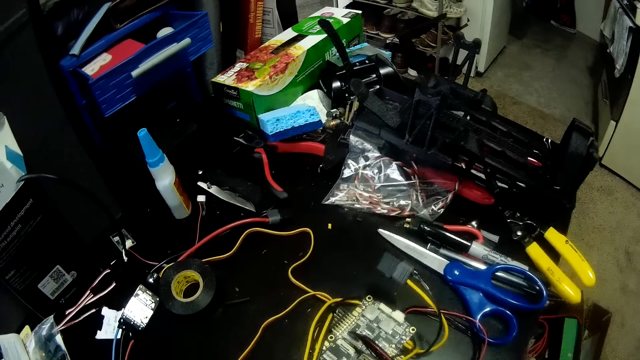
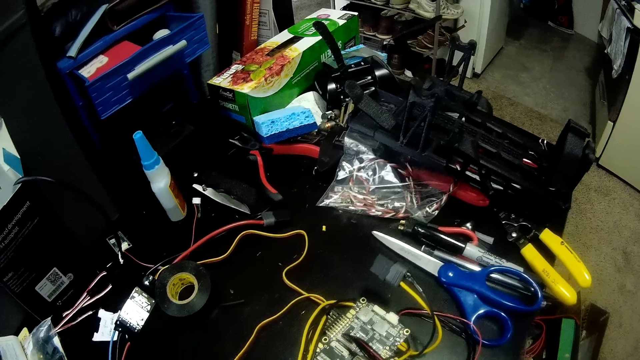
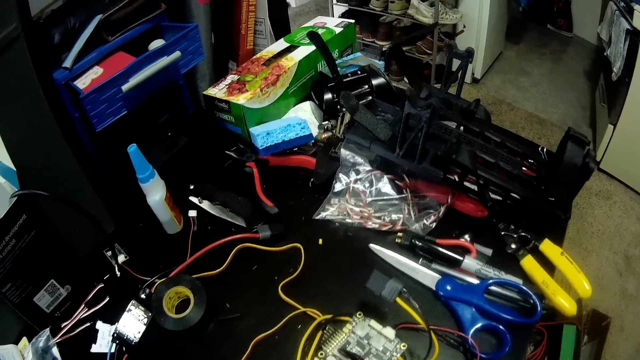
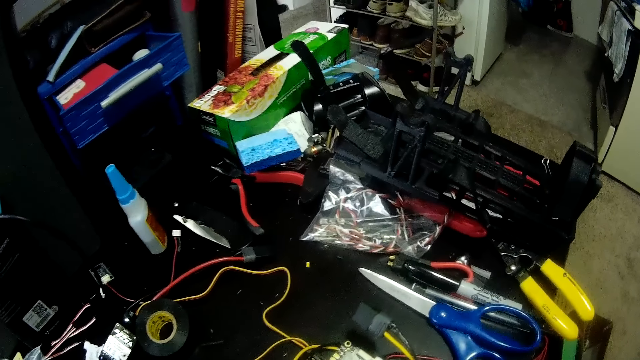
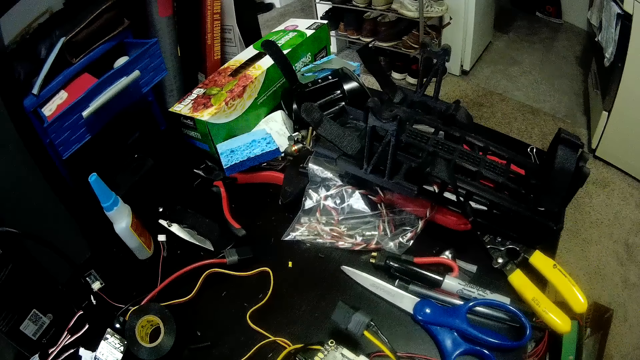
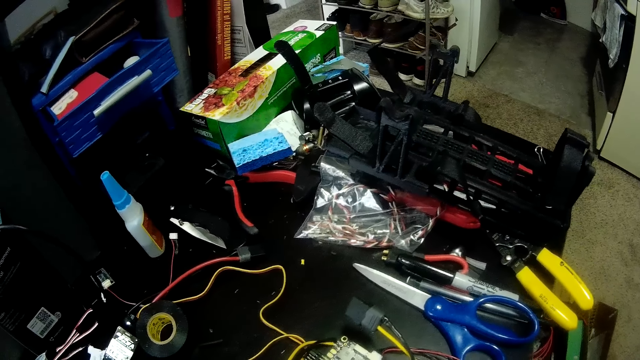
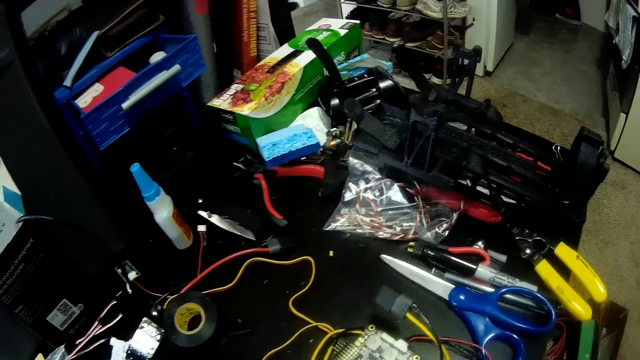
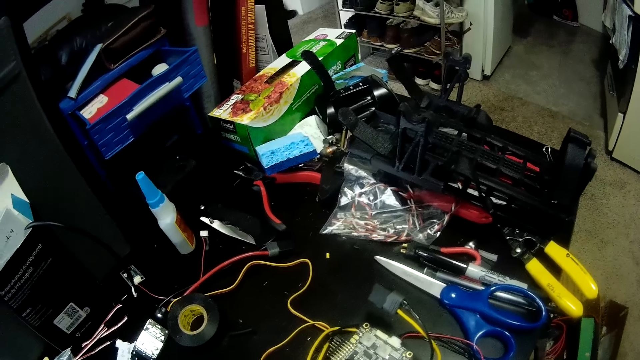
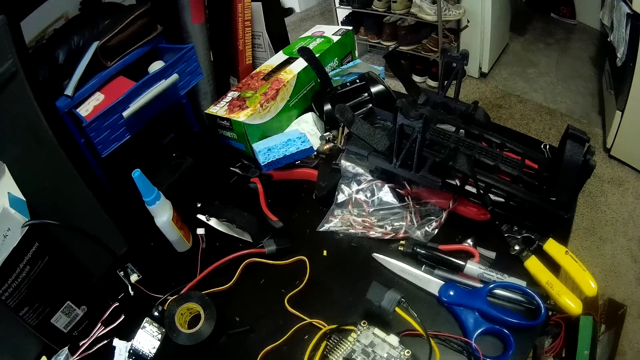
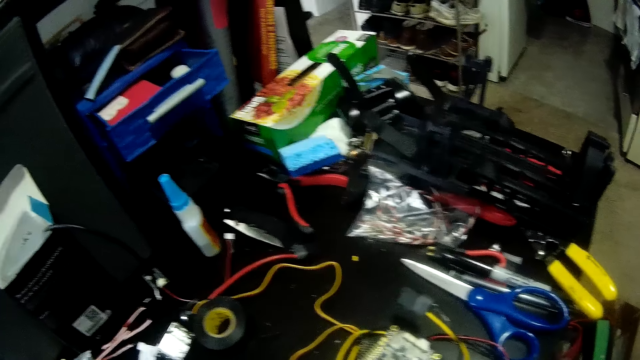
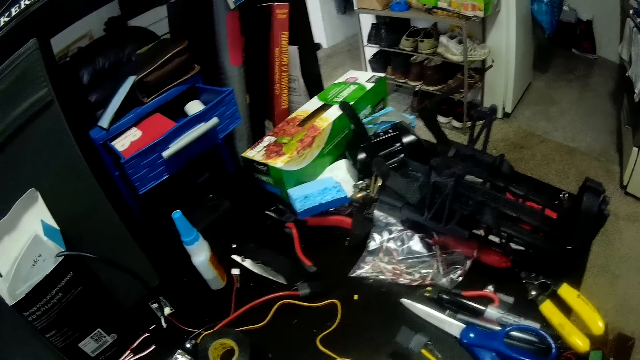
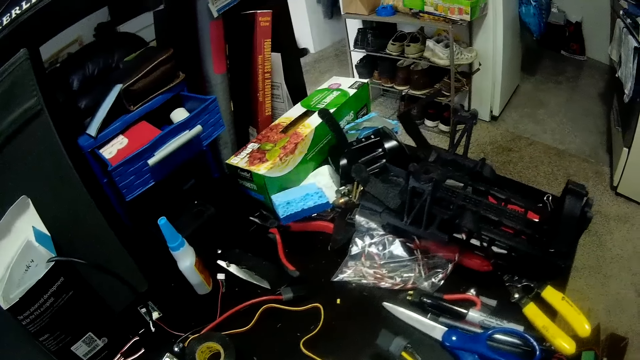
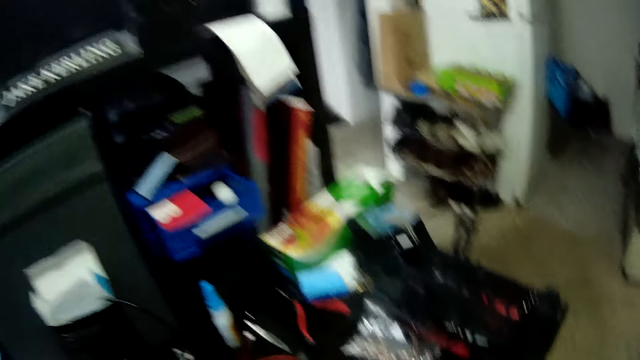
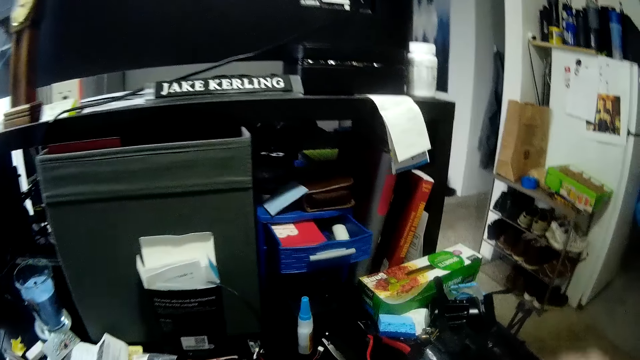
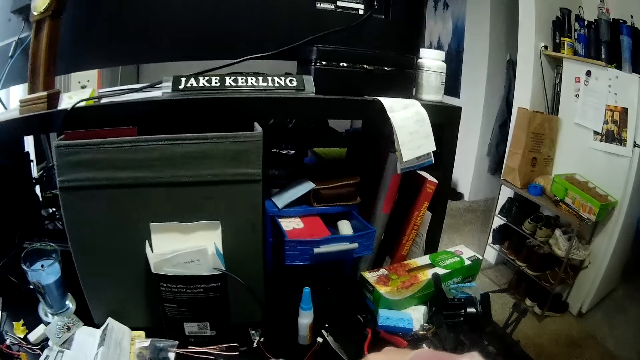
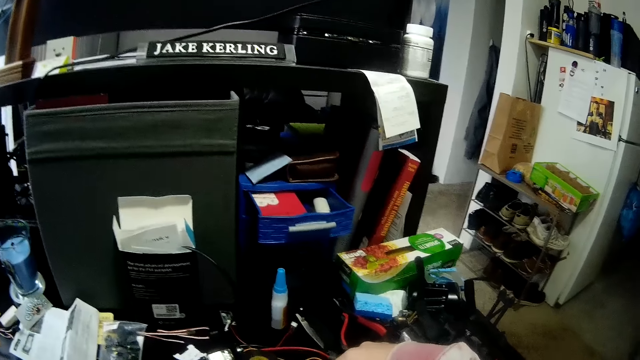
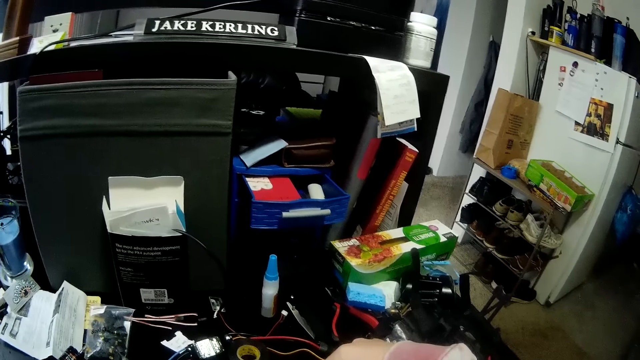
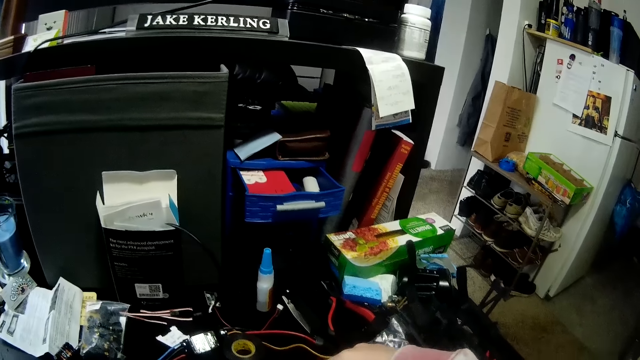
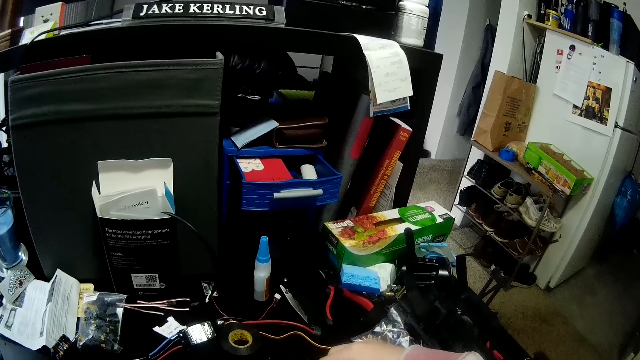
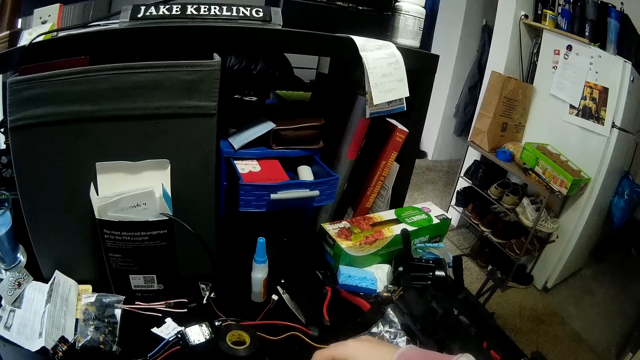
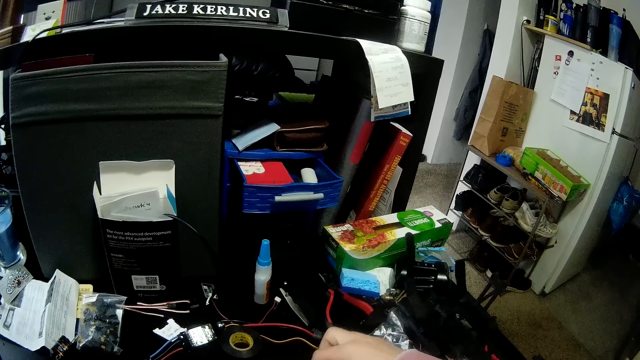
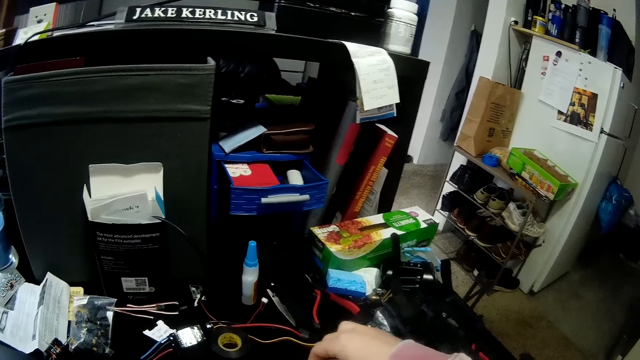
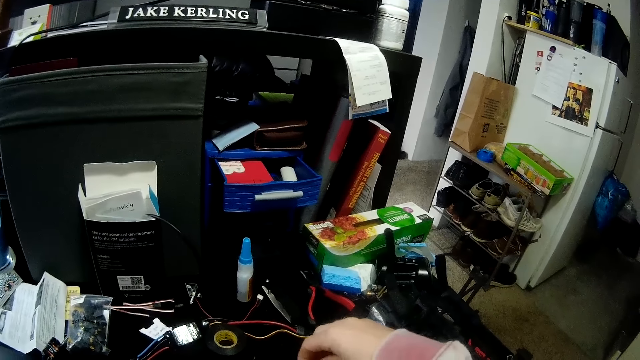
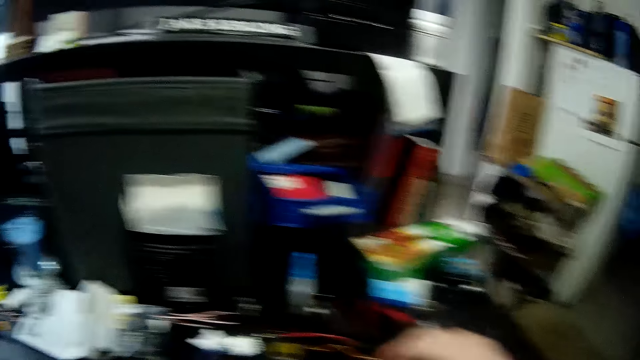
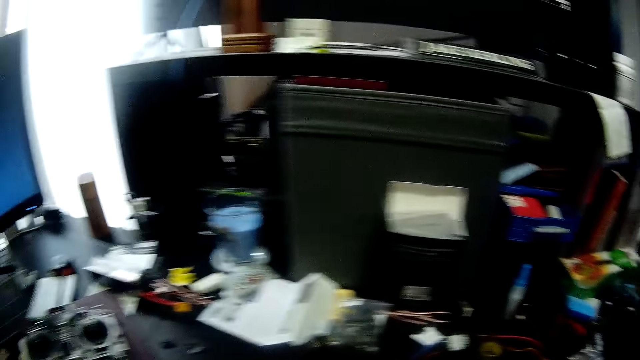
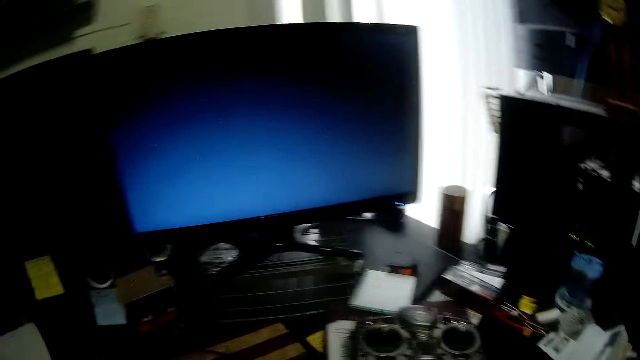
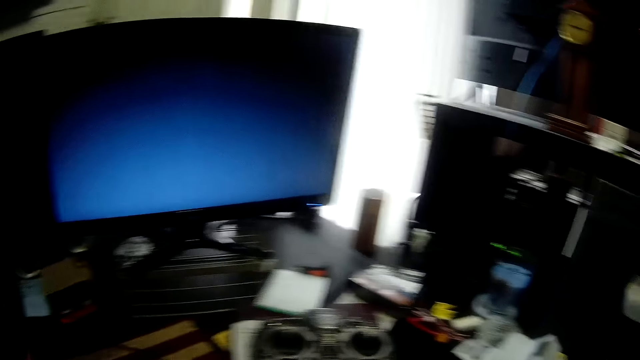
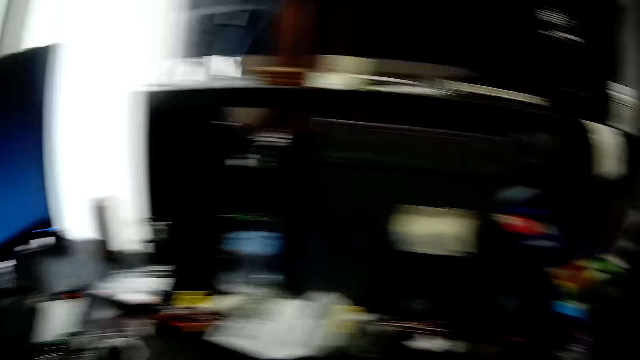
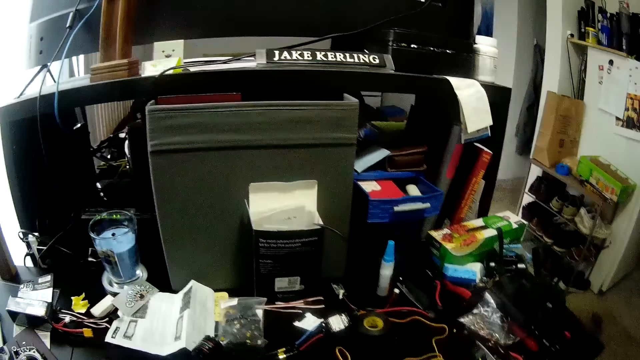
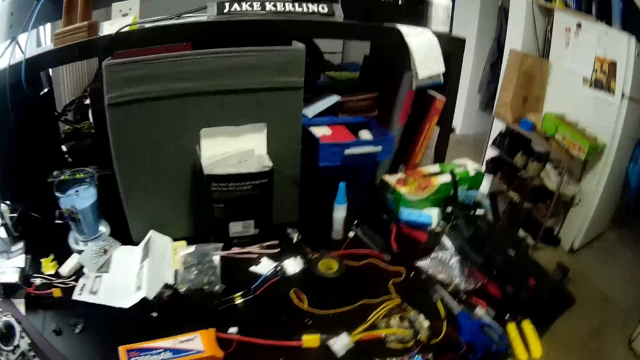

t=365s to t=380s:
The camera wearer touches the cable on the table. They look at the television.
